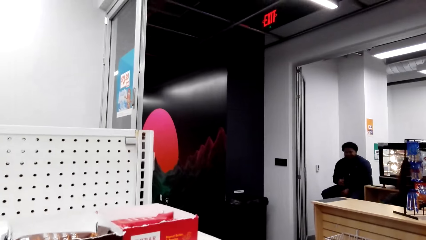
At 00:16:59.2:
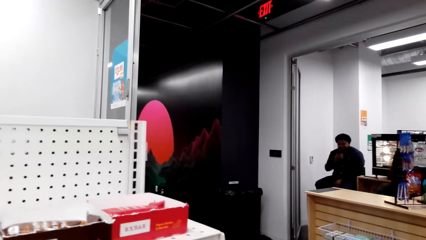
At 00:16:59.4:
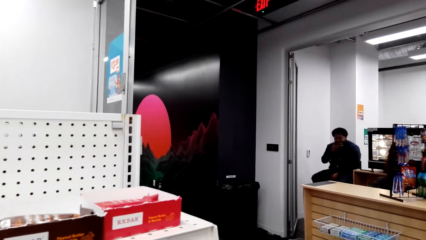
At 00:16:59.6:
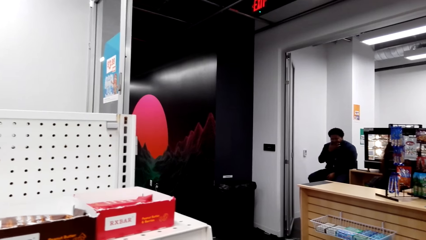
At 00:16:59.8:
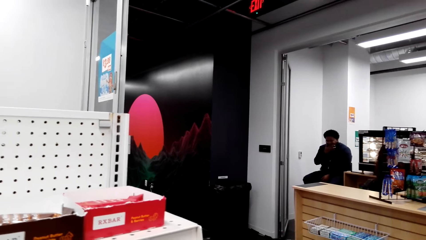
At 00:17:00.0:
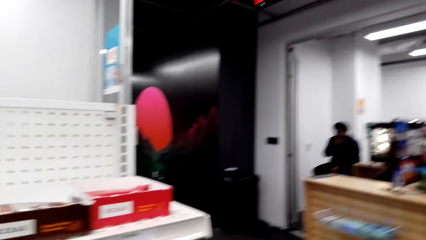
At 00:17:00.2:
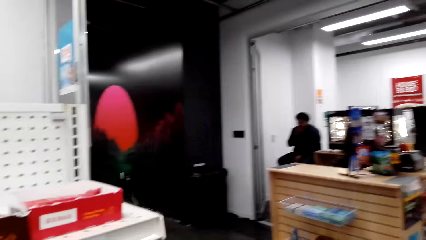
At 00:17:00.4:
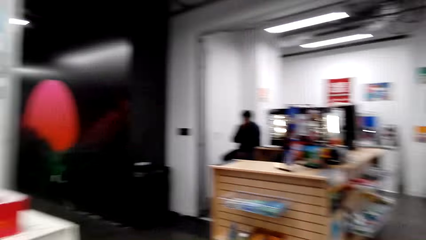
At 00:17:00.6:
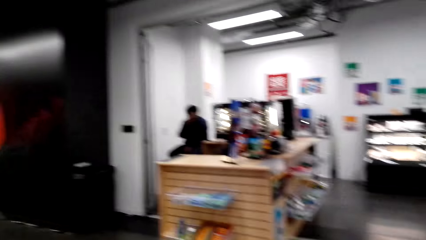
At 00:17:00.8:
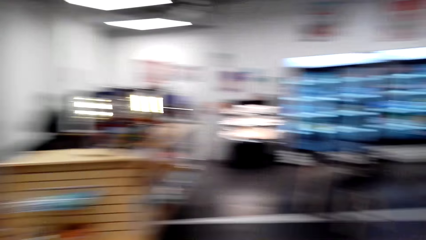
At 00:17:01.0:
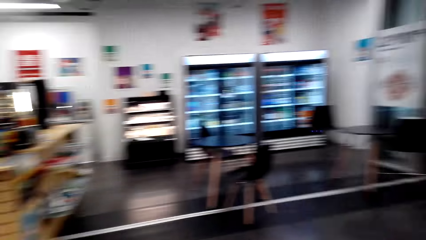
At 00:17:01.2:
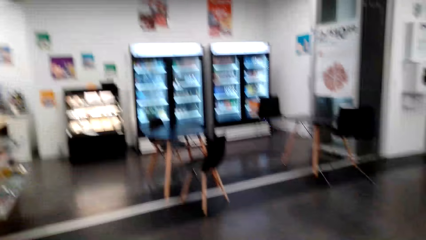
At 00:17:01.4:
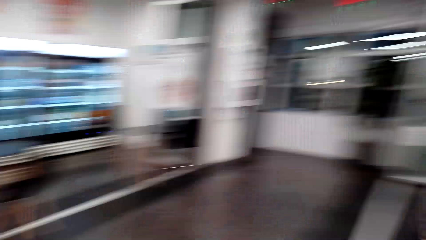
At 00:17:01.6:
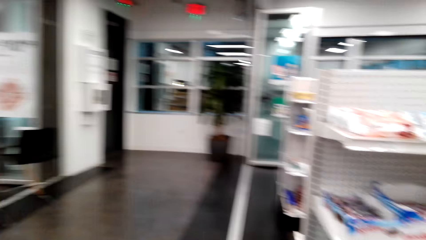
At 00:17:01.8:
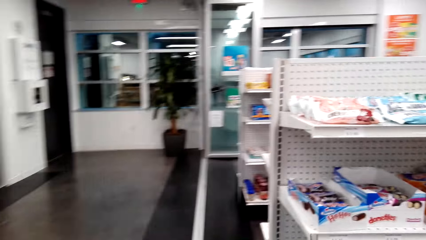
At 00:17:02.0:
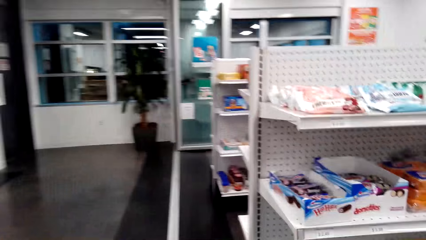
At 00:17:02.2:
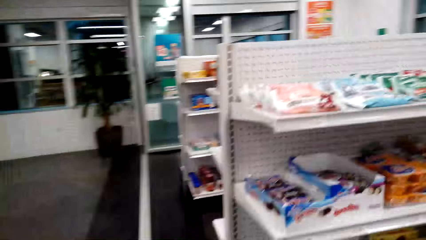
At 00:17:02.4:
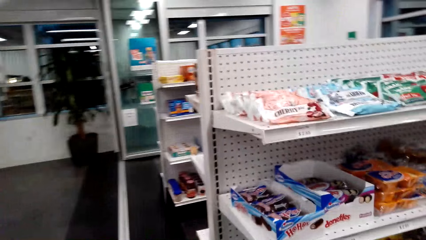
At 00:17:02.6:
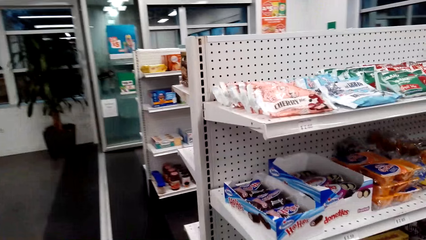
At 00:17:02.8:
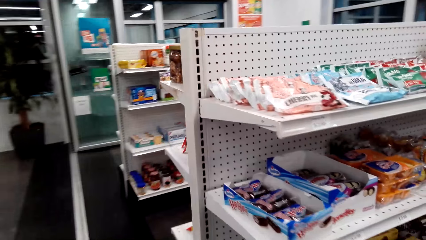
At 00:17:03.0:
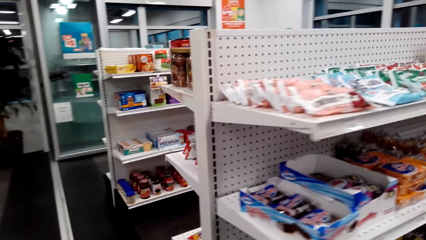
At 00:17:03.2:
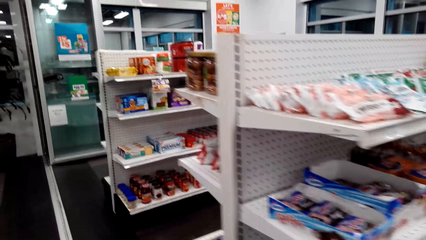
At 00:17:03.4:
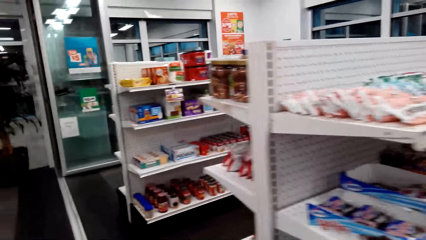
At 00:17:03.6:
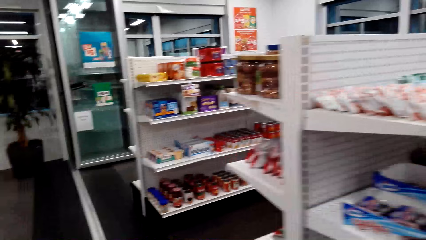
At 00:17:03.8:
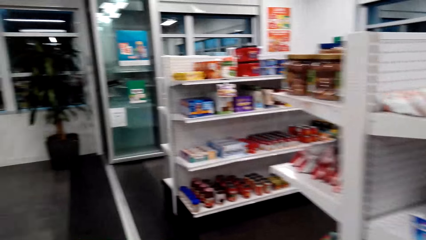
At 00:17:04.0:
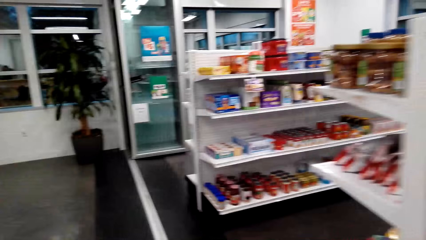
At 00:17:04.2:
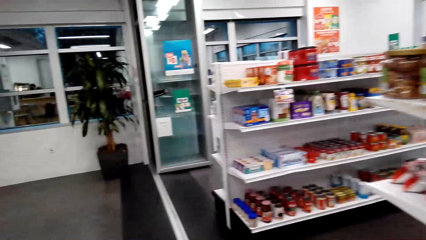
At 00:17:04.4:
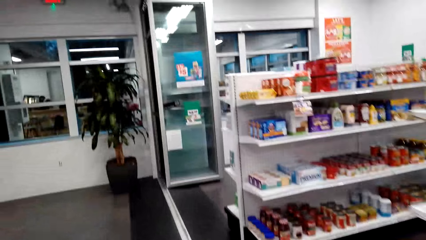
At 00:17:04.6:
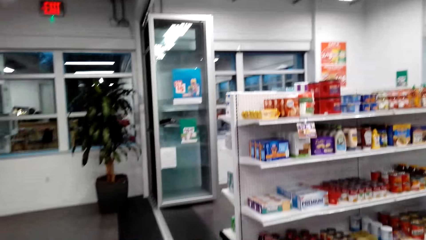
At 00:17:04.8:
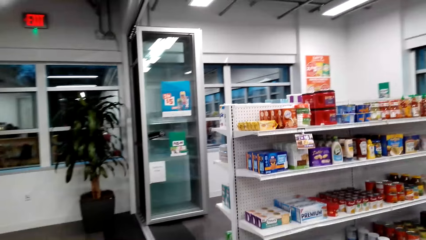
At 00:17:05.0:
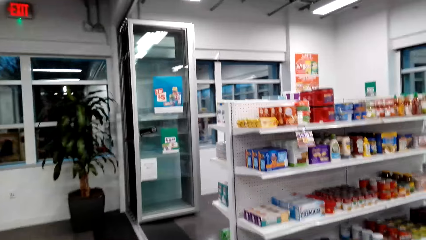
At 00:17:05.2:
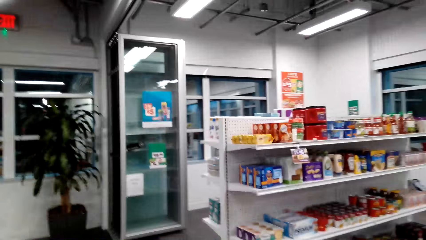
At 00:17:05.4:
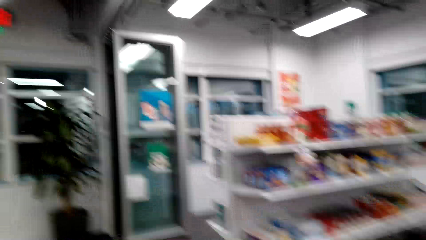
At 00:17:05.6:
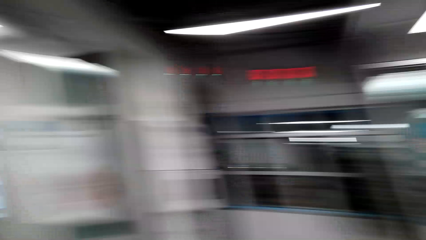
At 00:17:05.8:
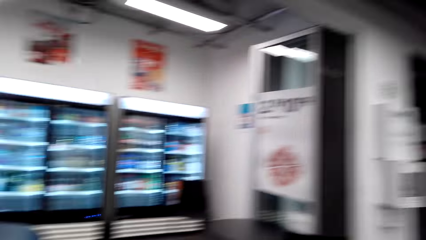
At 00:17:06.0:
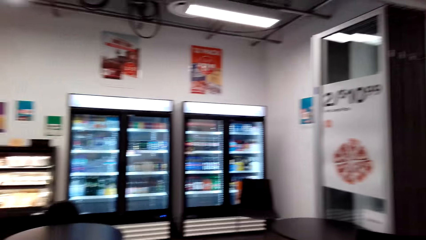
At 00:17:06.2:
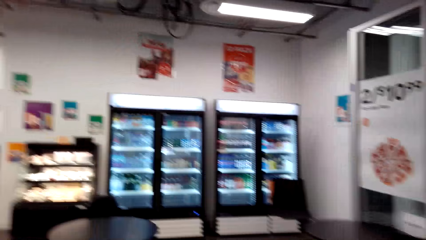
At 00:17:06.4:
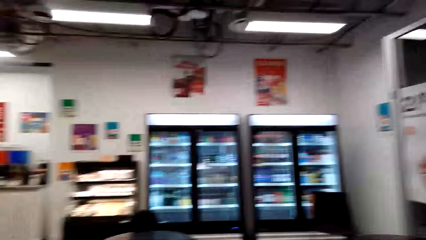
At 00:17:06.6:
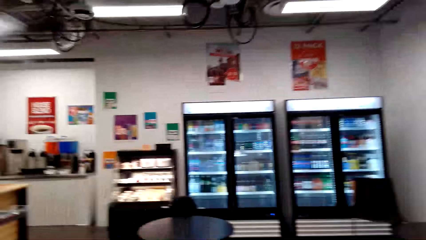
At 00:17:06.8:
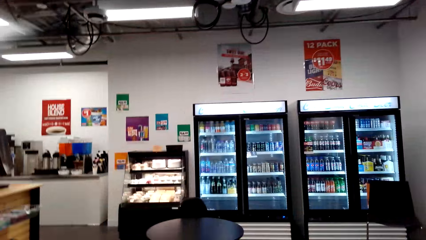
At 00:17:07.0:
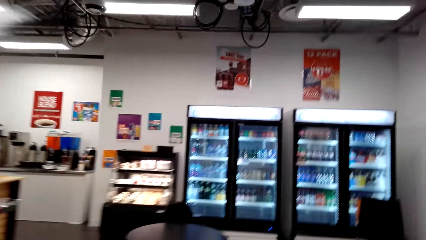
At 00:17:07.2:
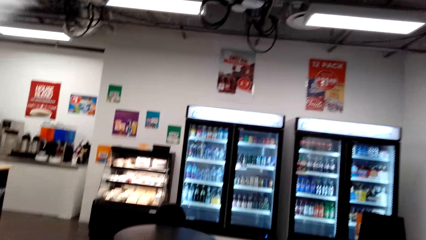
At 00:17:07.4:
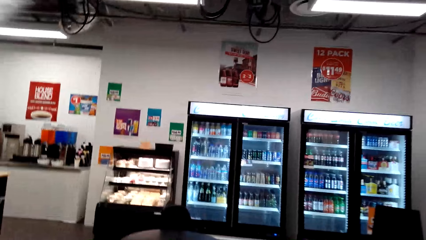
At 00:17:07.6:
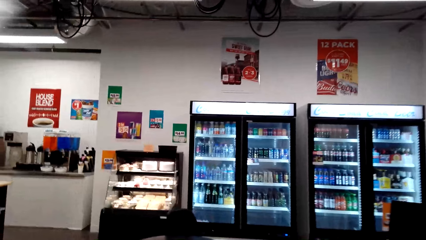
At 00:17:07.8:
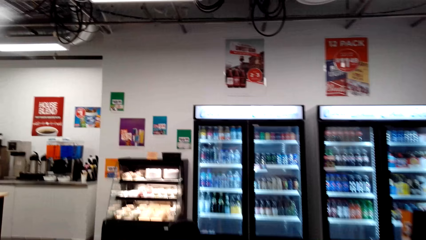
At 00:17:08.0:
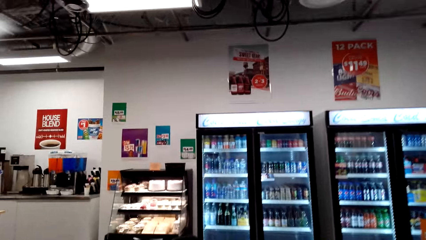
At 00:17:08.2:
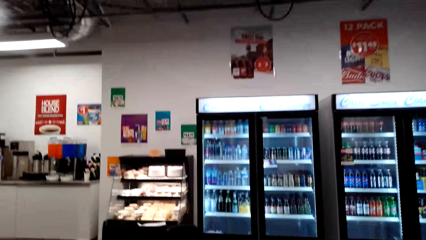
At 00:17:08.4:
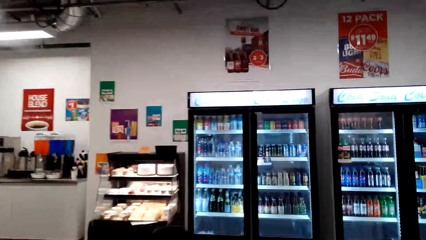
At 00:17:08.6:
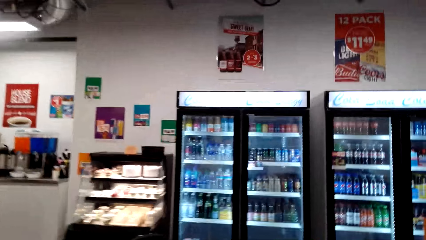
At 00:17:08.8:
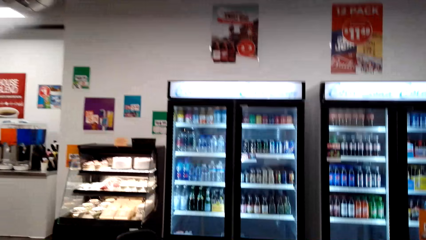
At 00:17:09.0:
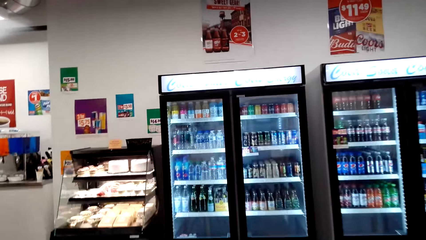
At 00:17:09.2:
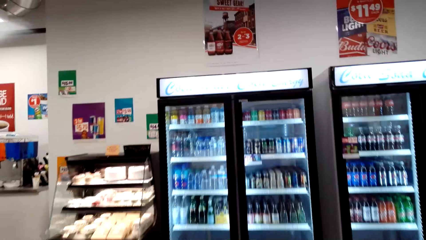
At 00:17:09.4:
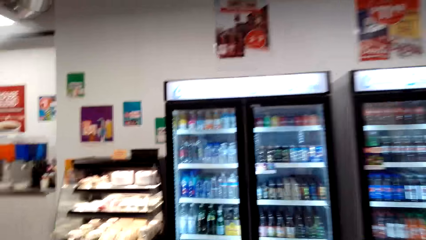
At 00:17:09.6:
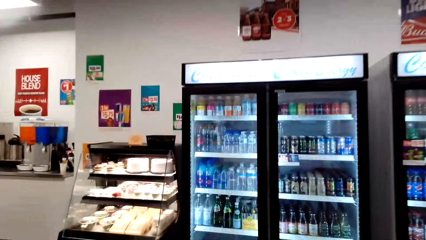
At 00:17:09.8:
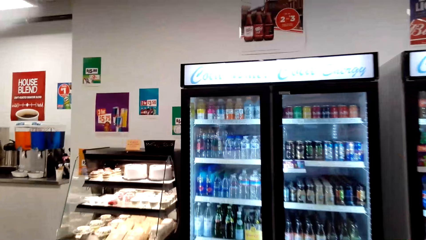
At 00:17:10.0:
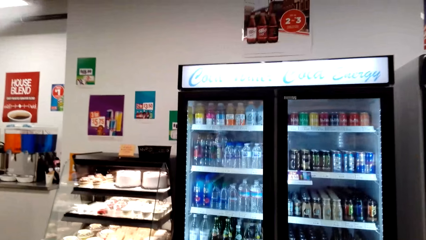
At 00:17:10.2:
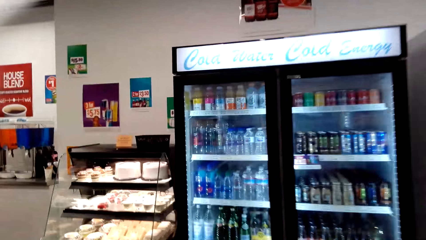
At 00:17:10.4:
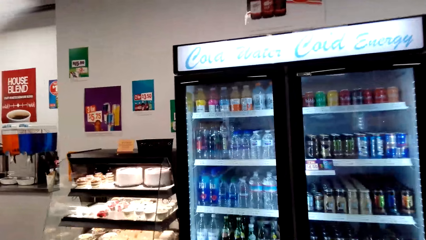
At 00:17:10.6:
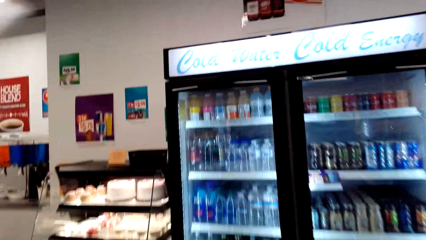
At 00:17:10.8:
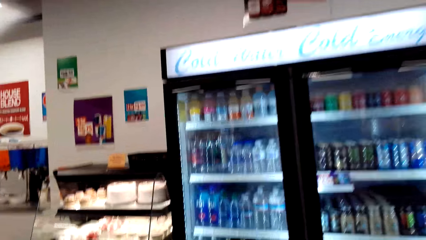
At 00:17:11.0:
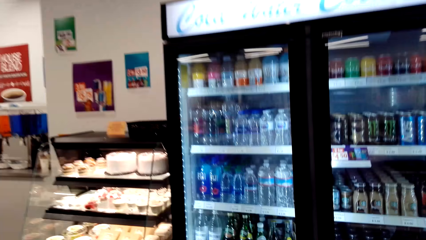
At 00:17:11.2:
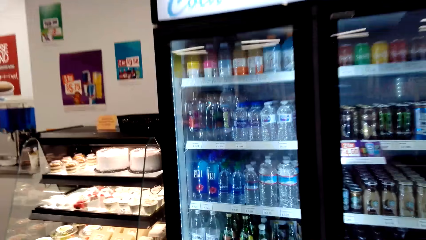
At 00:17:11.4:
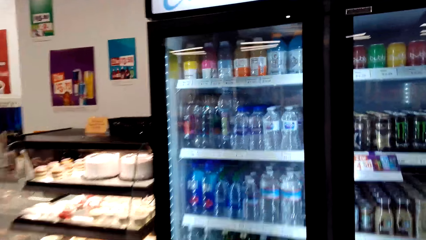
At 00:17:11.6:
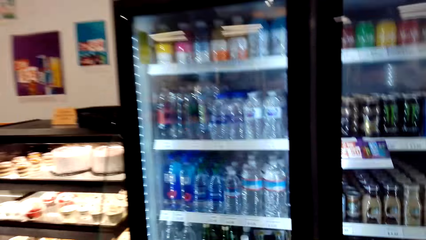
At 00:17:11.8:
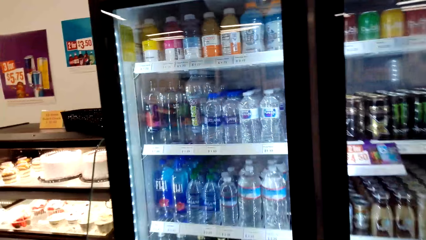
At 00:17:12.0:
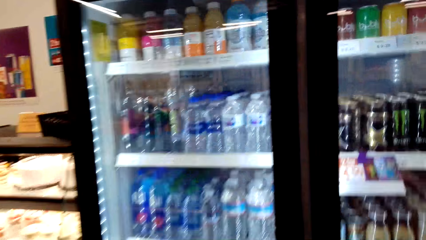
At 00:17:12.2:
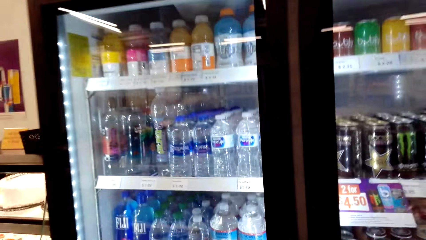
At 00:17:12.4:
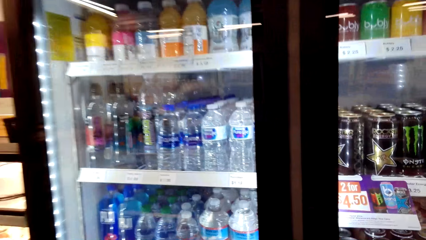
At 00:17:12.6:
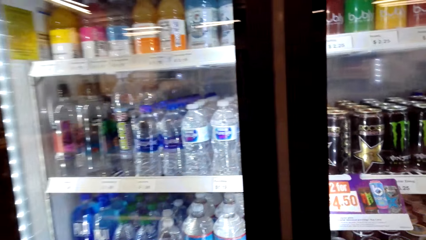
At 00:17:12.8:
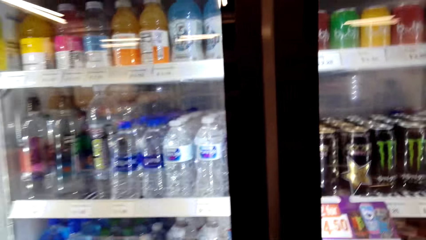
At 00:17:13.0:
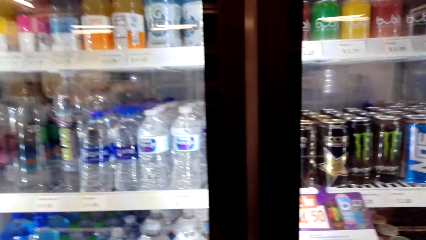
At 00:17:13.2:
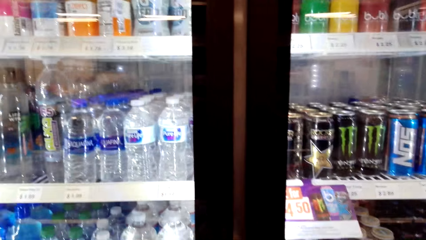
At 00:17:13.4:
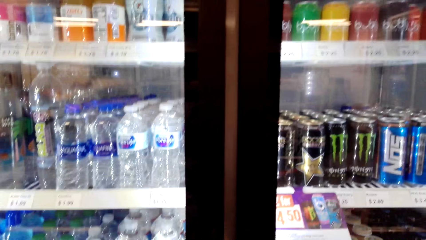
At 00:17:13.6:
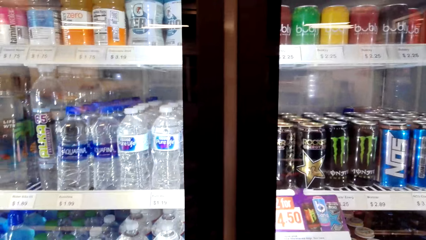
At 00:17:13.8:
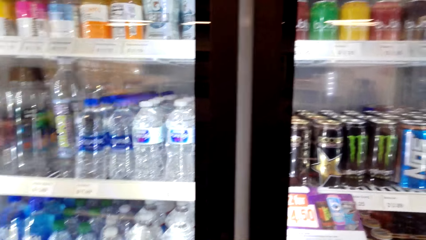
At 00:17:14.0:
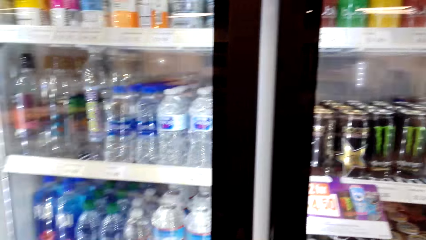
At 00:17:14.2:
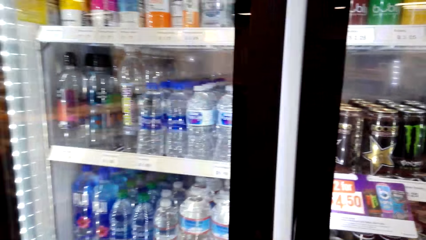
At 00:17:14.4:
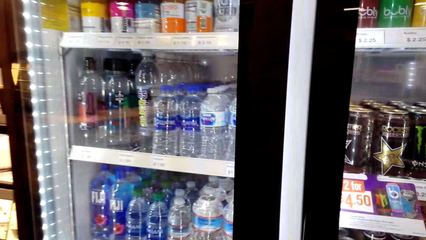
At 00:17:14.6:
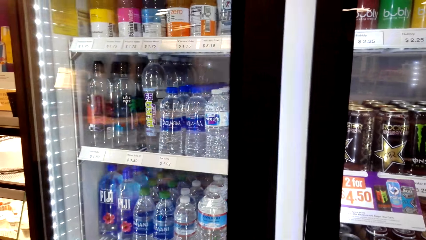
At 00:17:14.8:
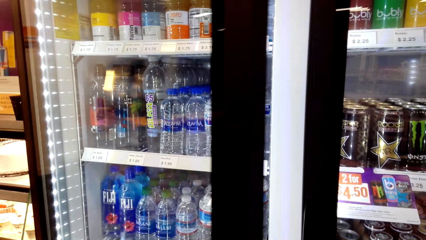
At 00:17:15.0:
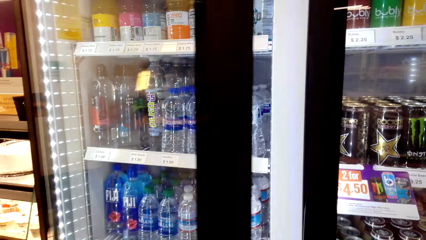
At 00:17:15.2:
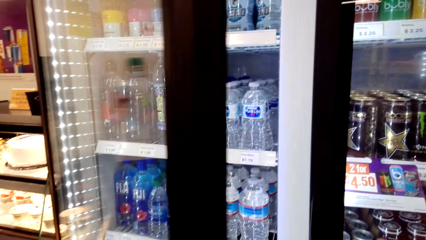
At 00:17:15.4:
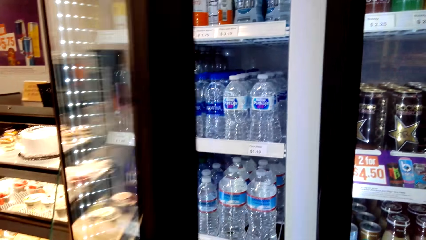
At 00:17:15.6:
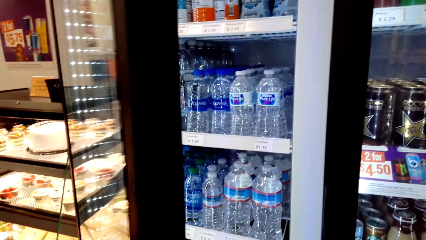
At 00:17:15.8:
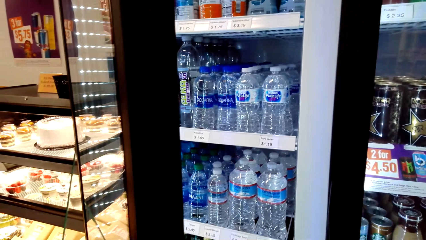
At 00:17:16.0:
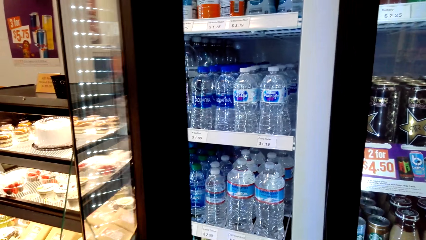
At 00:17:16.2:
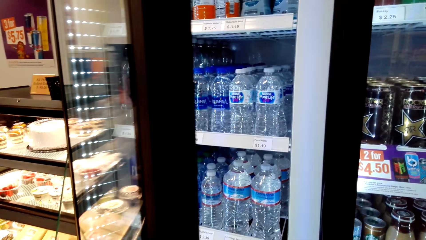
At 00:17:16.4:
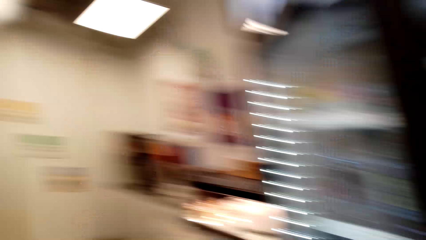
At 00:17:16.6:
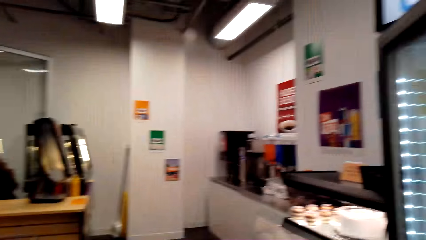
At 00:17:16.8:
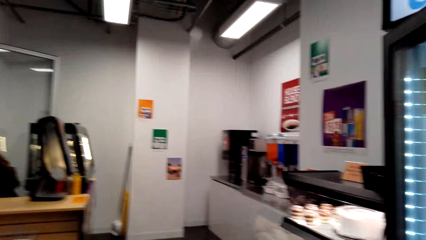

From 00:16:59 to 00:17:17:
The camera wearer looks around the supermarket. They walk around the mini supermarket. They speak to a man. They walk in the supermarket. They open the fridge.
